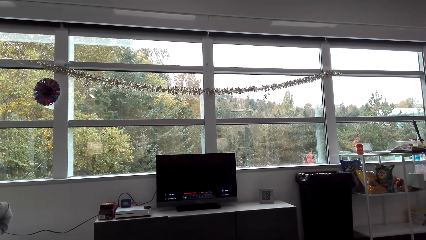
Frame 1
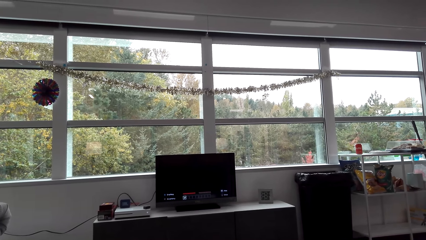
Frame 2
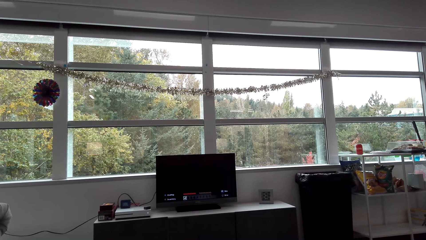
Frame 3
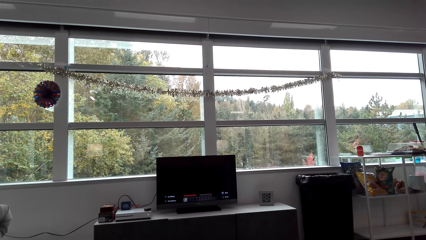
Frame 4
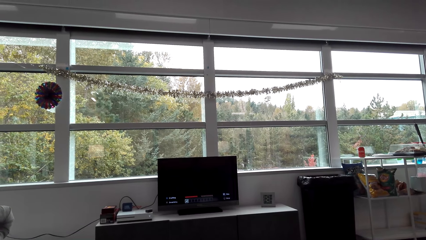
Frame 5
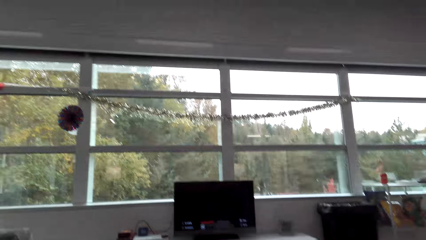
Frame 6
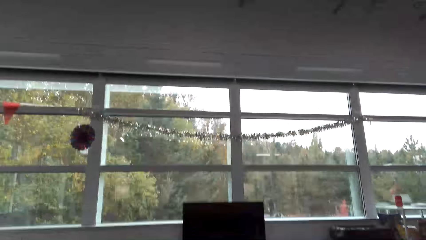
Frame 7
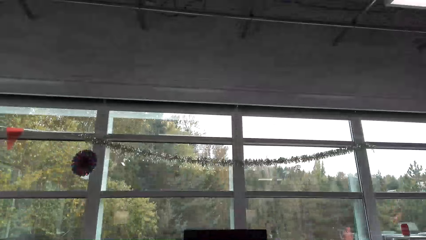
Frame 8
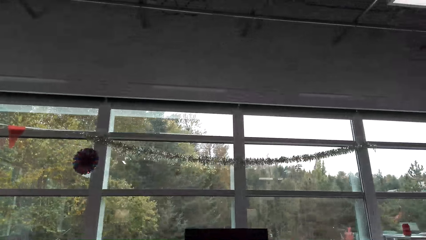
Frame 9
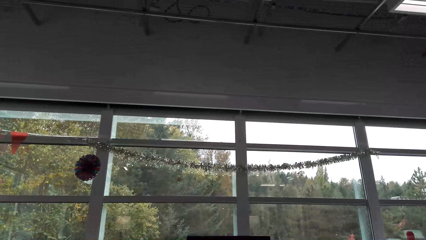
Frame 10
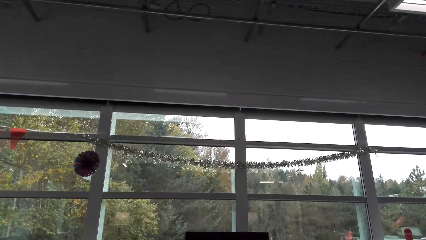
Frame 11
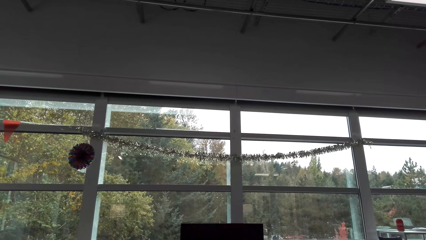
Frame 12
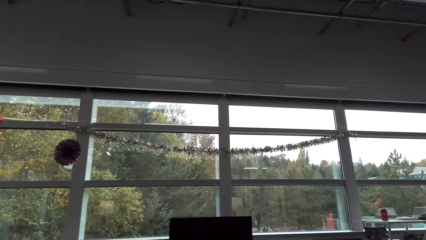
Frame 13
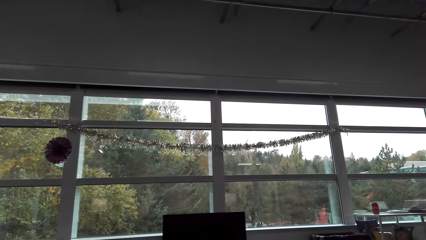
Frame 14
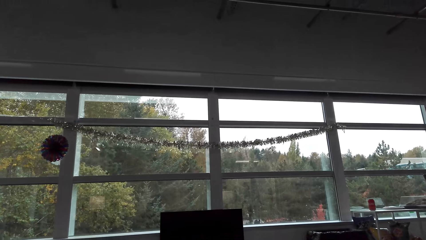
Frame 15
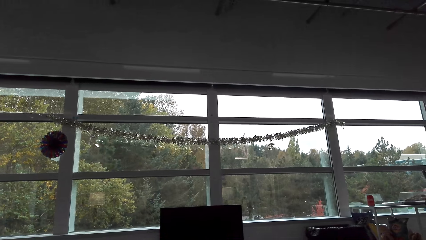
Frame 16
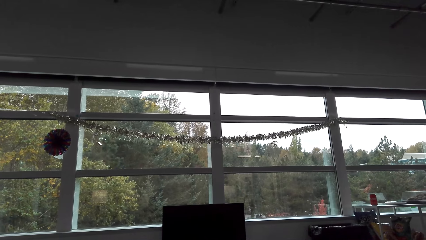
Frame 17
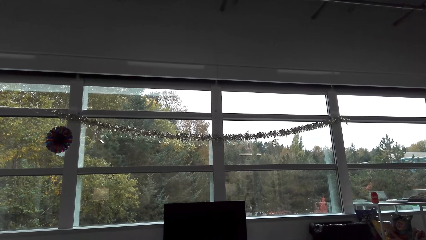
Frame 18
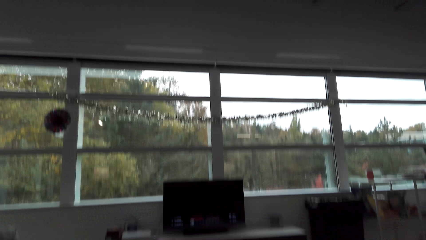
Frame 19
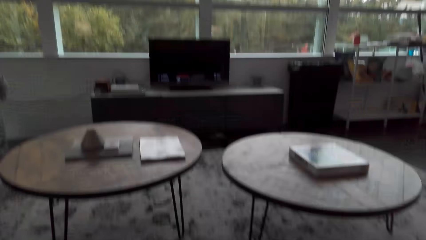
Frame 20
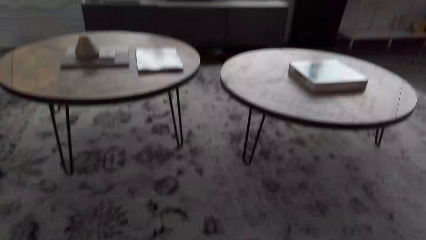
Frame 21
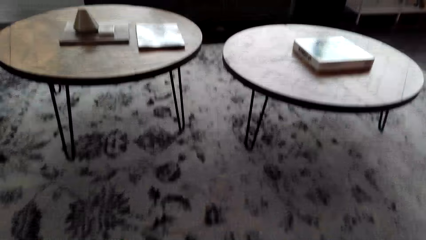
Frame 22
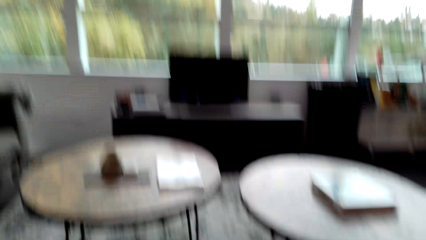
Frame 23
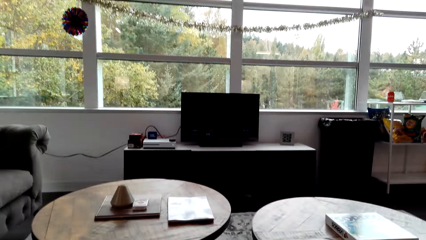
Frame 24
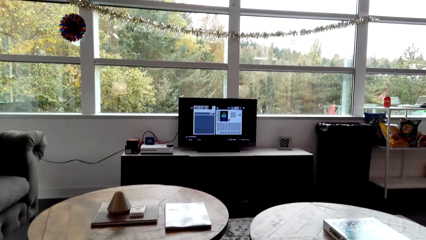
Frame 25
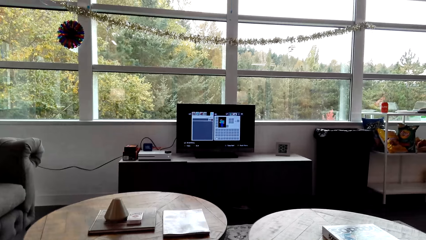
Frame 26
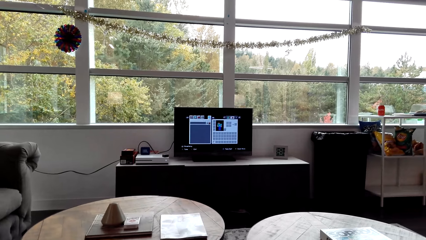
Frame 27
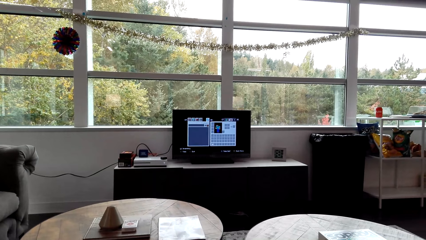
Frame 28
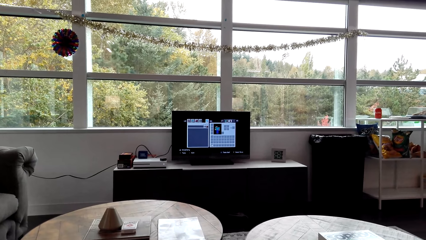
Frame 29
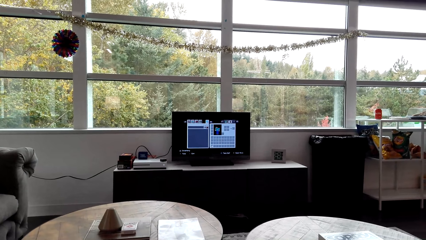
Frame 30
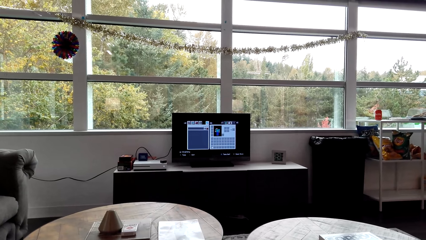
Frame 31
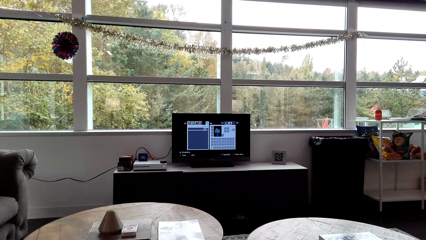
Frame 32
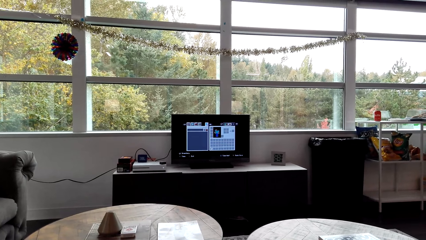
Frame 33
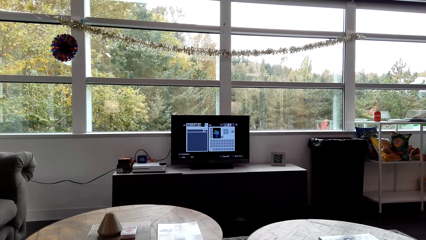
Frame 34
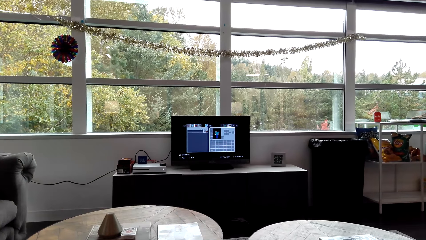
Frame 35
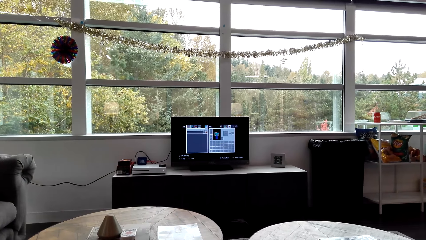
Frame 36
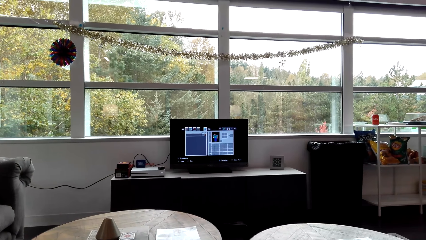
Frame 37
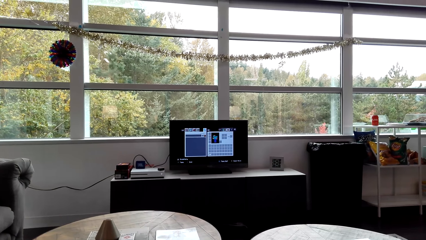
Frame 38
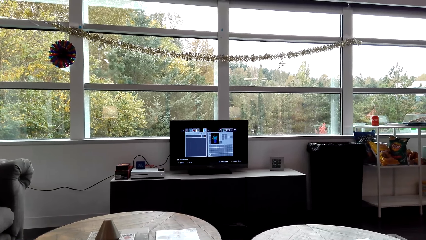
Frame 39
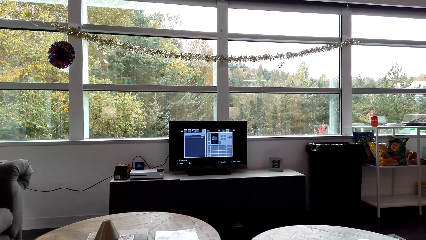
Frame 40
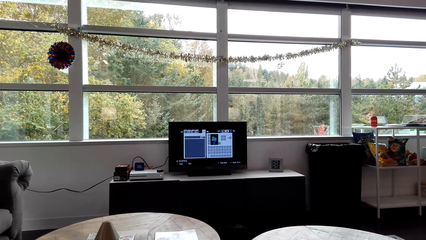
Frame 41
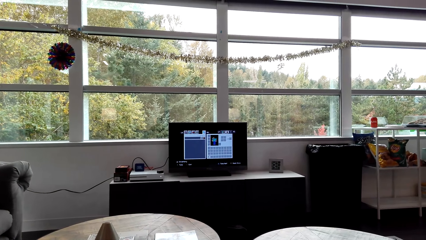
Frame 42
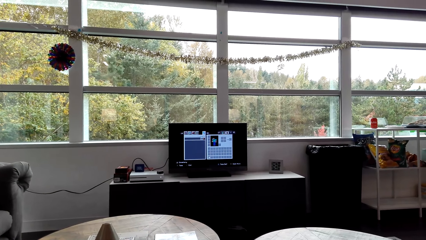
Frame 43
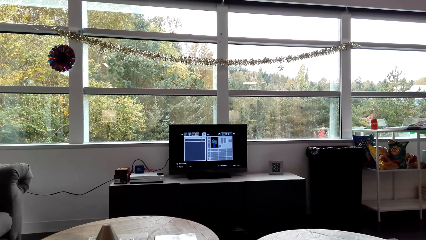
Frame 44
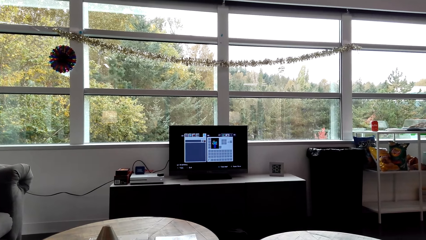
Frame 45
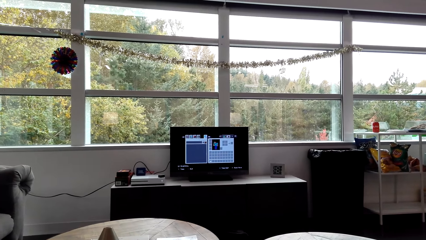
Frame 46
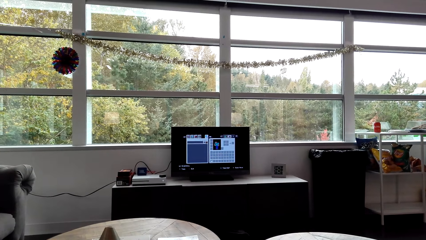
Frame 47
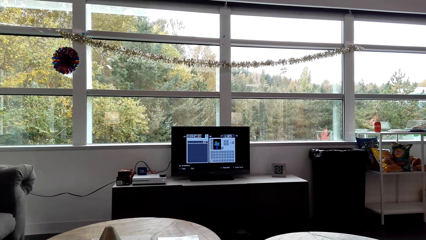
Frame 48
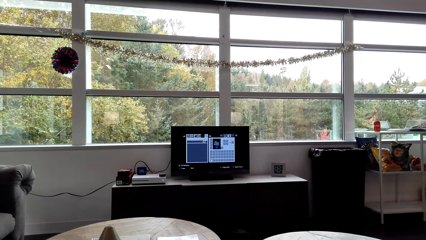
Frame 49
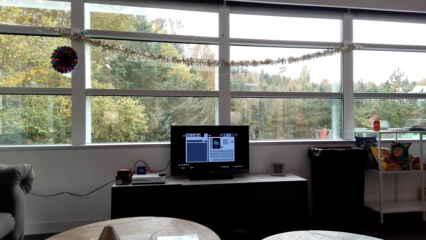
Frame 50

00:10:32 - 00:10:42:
The camera wearer stares at the window. They look at the television.

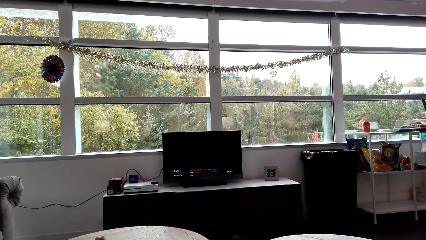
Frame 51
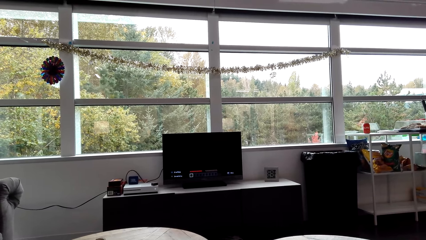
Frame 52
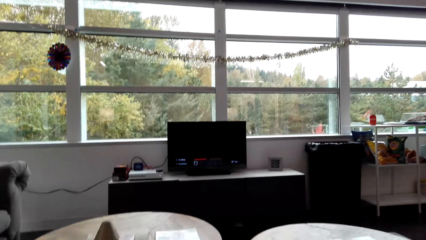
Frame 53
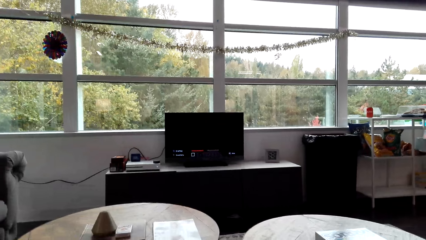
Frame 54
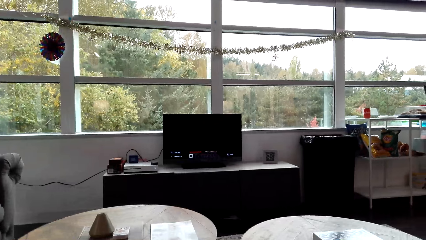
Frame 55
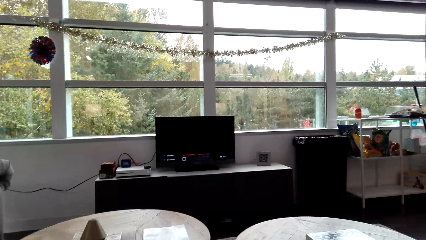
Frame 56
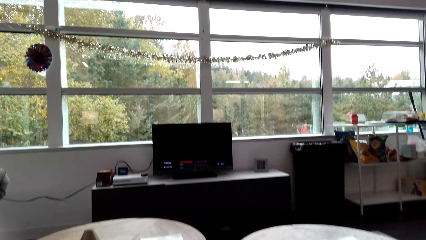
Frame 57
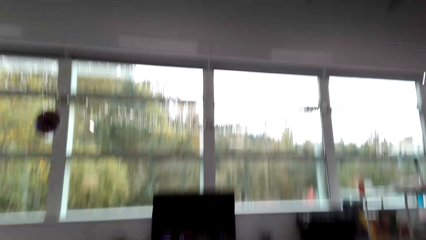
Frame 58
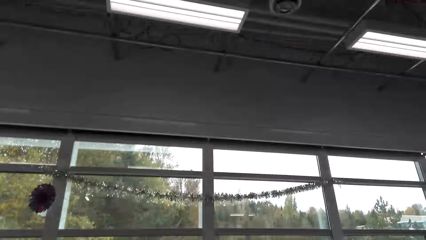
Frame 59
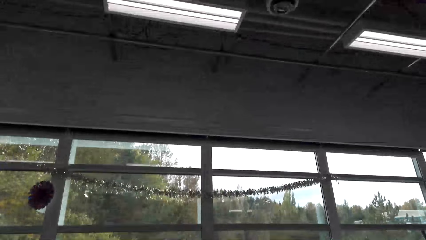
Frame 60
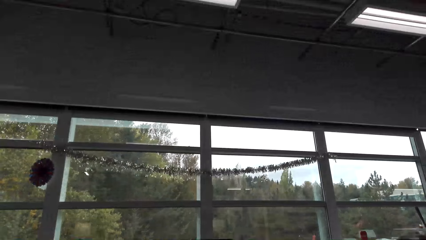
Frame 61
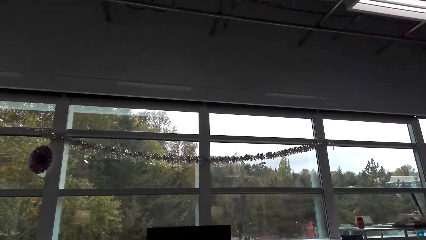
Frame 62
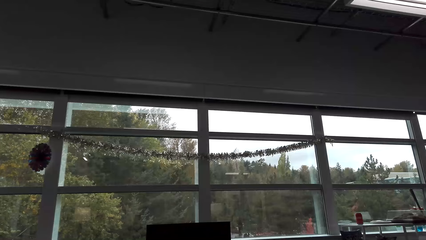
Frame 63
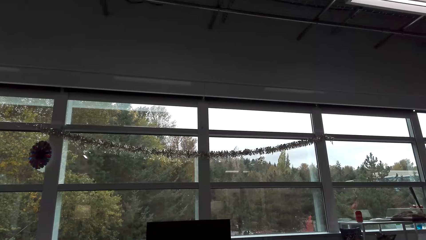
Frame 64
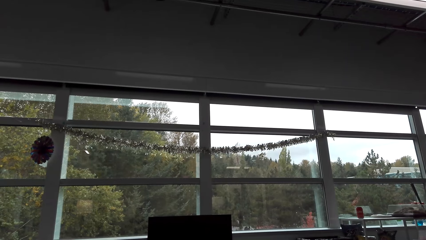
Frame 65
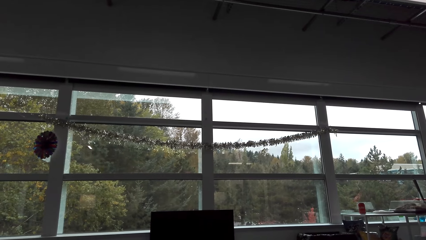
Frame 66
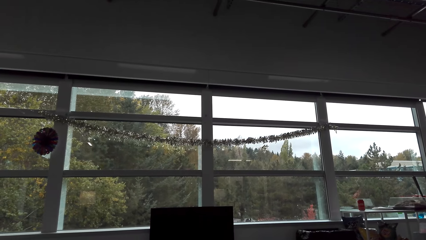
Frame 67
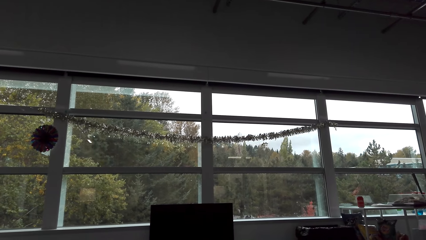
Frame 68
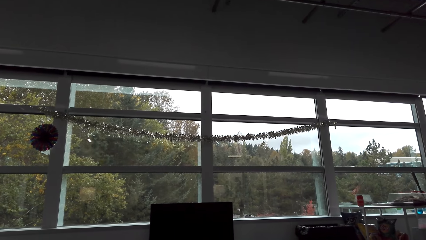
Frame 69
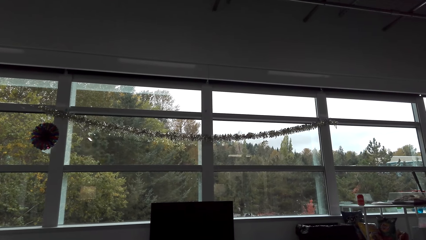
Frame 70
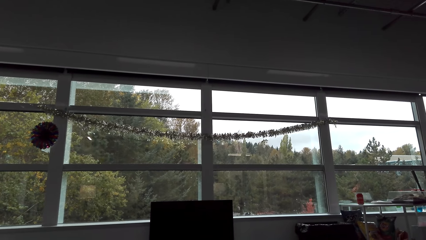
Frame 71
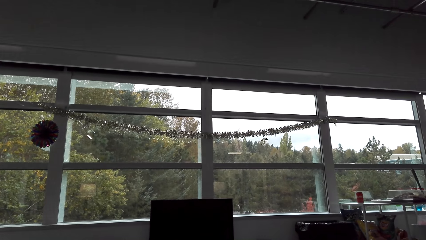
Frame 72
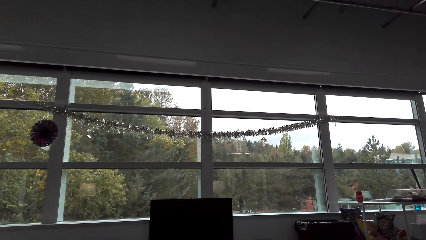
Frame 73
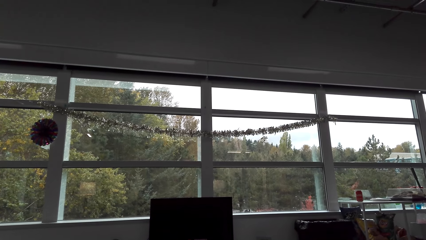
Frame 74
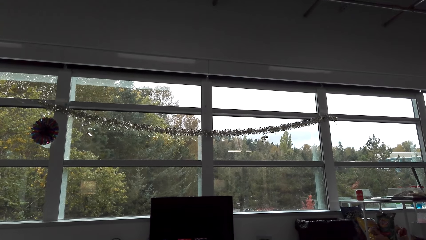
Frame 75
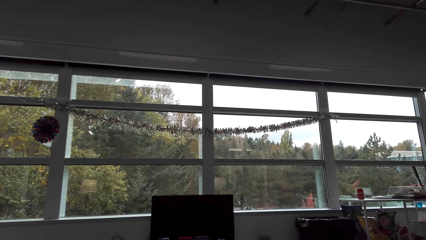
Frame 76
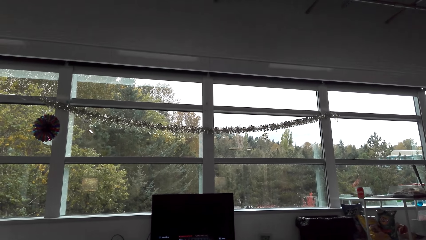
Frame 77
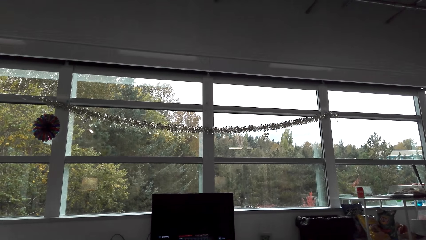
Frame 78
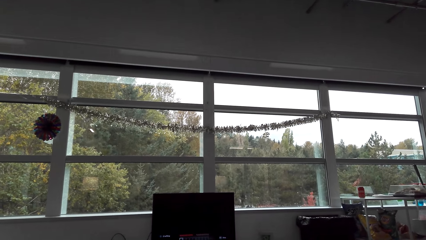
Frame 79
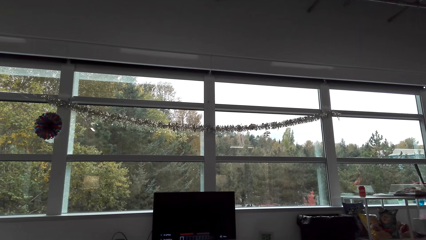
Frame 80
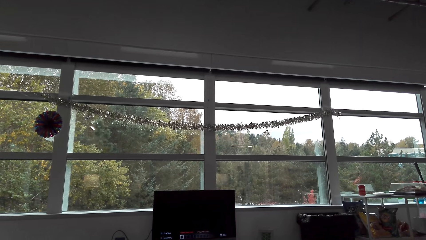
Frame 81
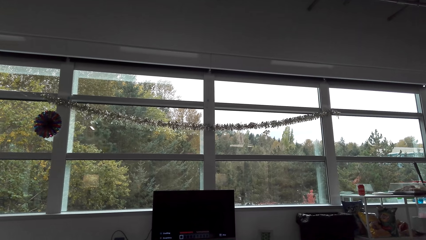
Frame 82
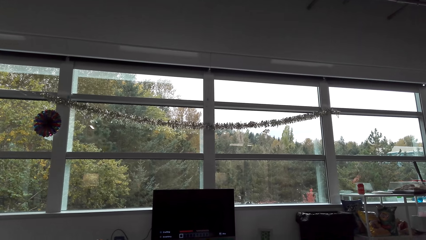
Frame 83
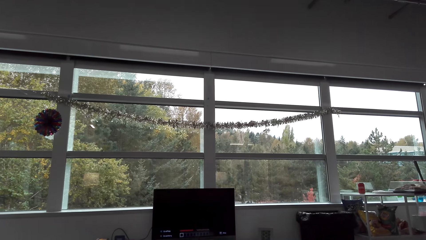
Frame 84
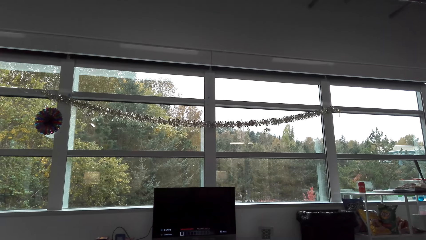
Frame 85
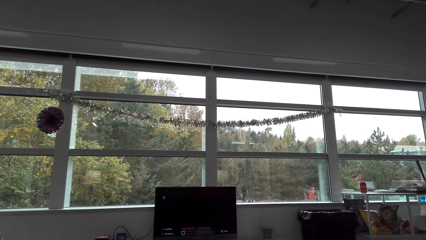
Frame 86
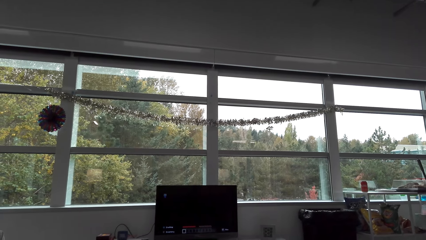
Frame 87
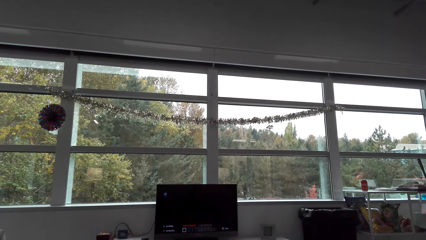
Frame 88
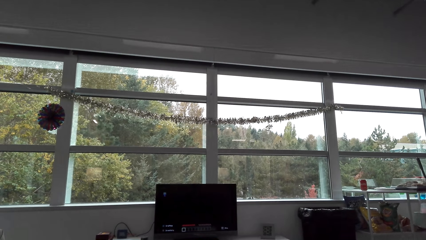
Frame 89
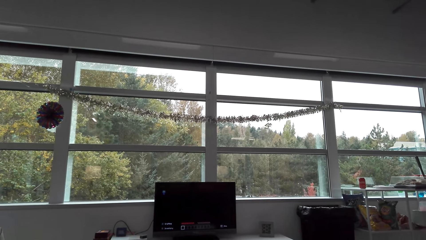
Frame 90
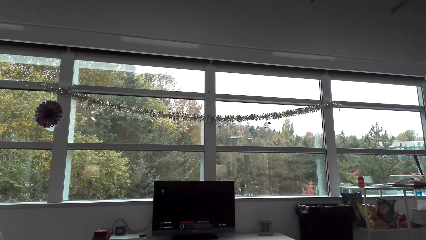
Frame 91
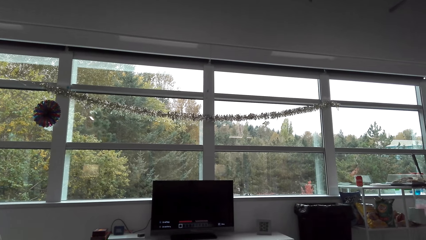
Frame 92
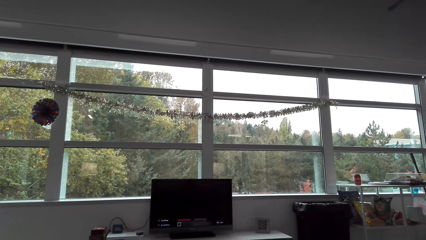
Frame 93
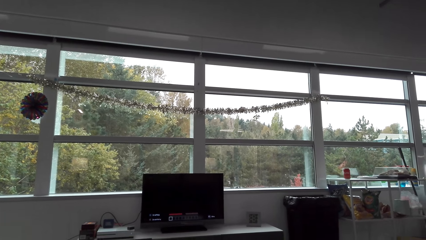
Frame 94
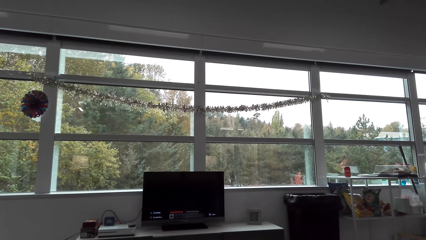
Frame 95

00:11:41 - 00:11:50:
The camera wearer stares at the window. They look at the television.
